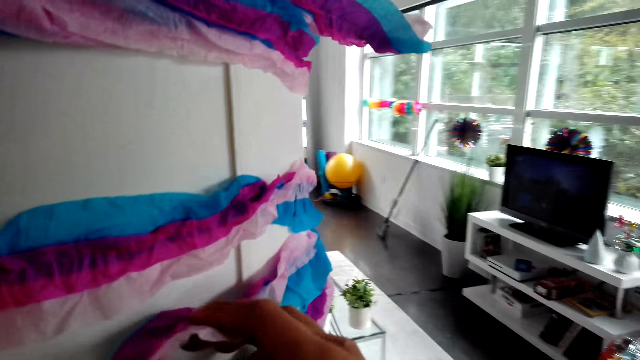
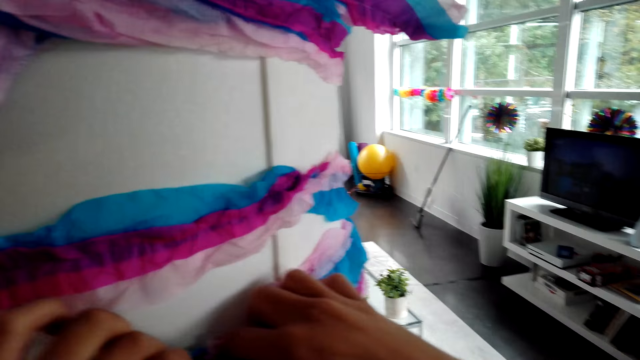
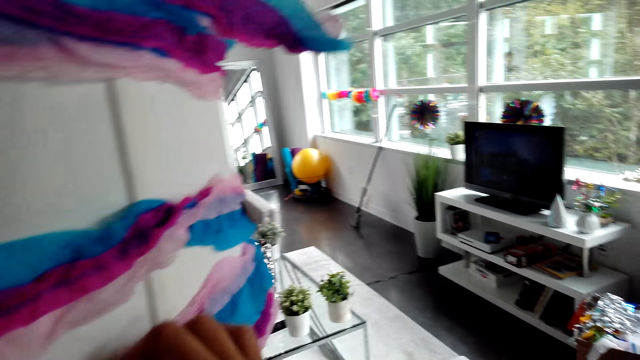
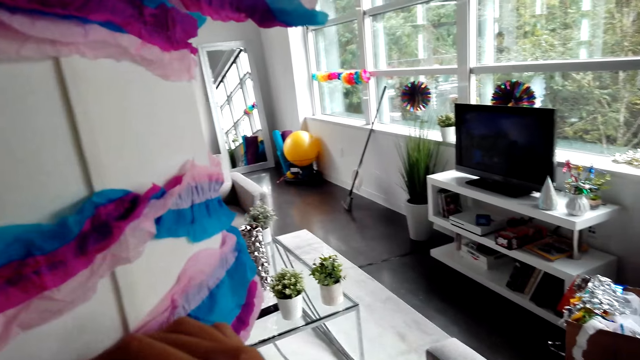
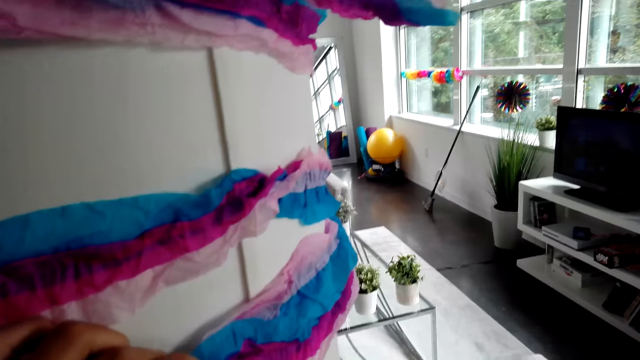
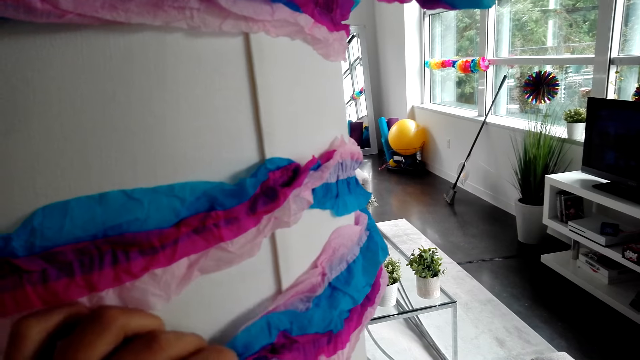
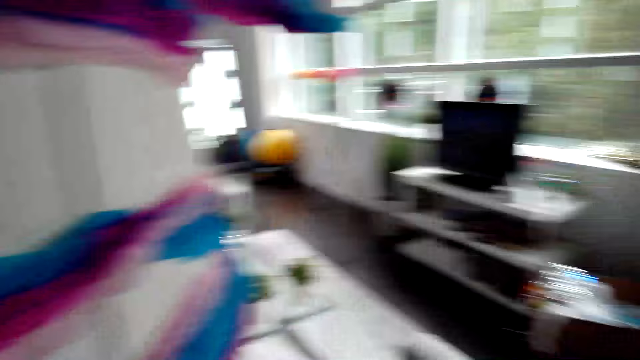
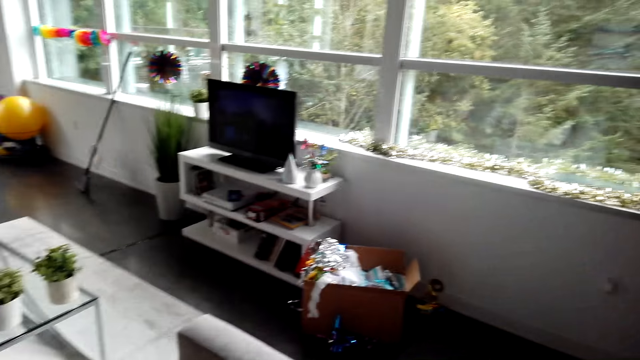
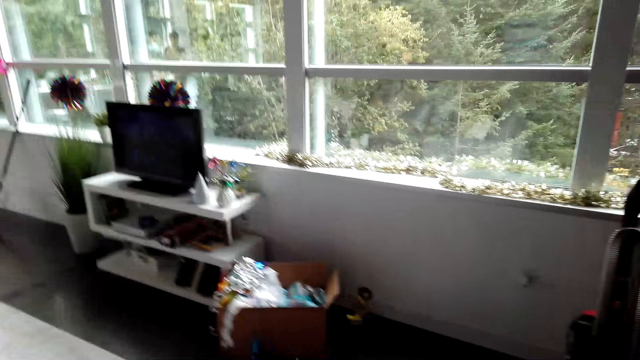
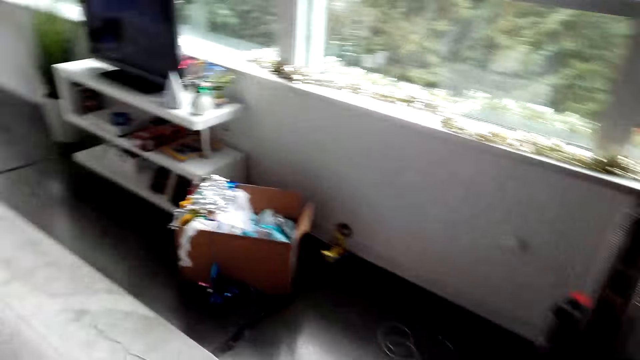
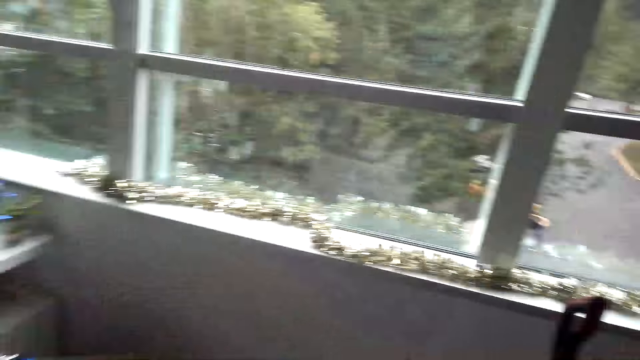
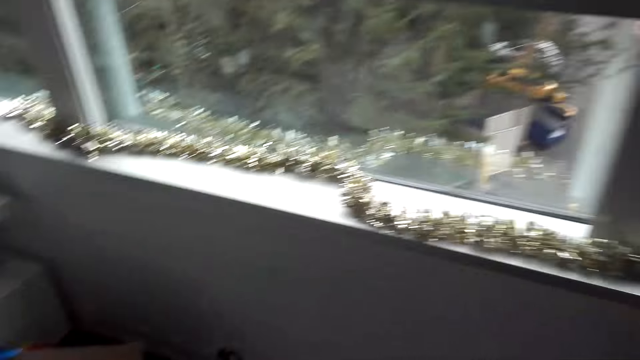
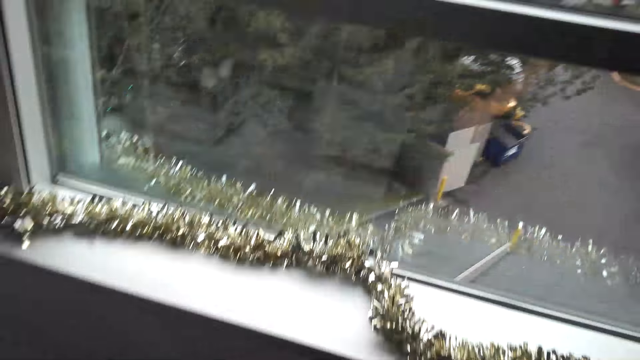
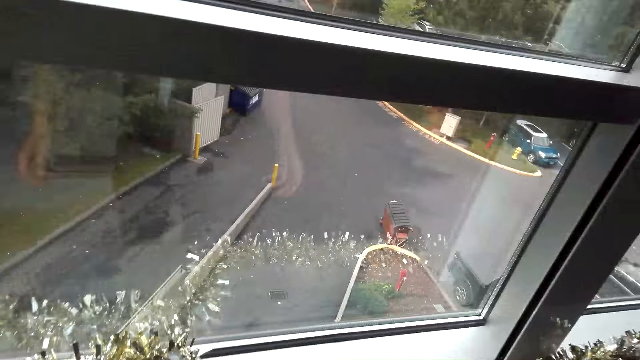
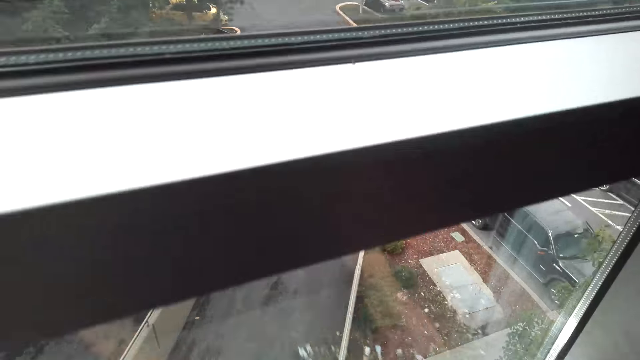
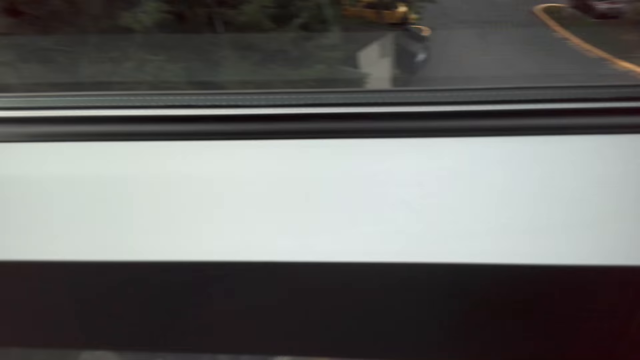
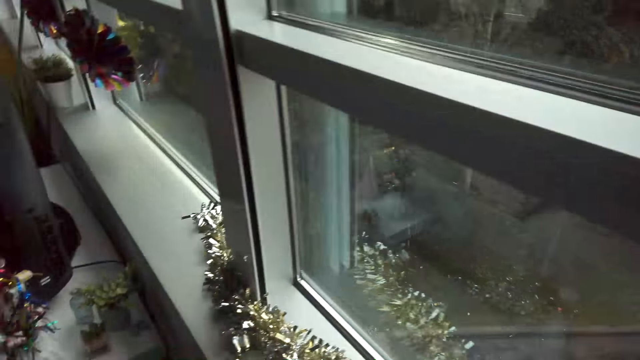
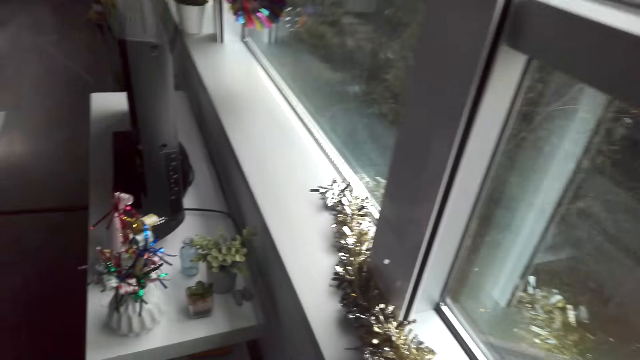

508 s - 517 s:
The camera wearer tucks in a streamer end. They walk around.

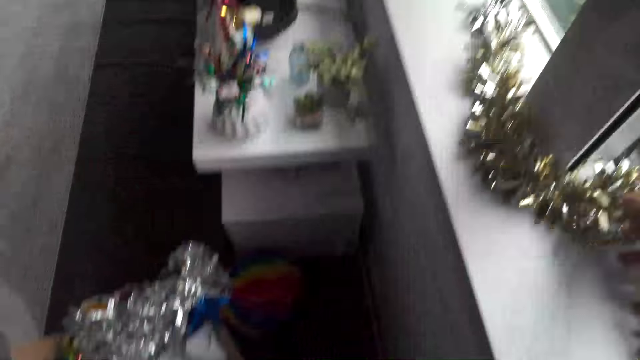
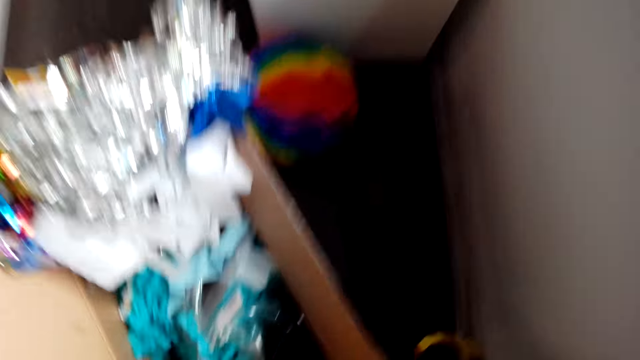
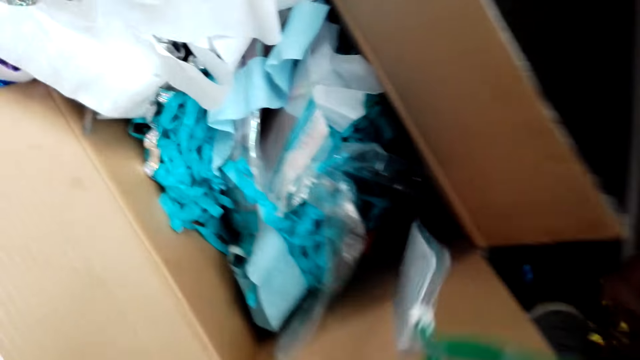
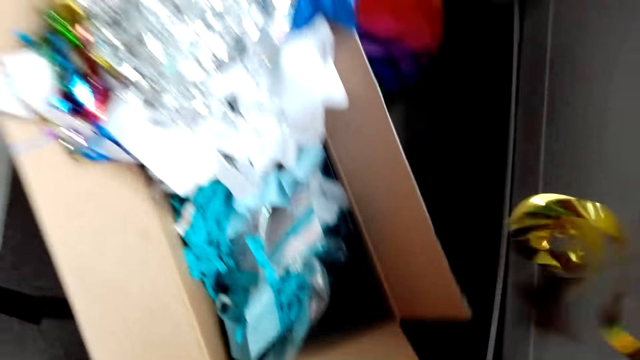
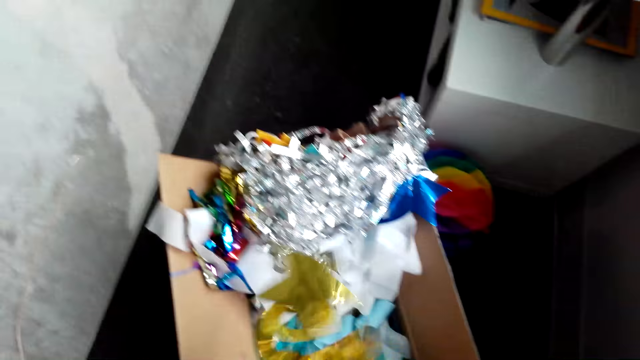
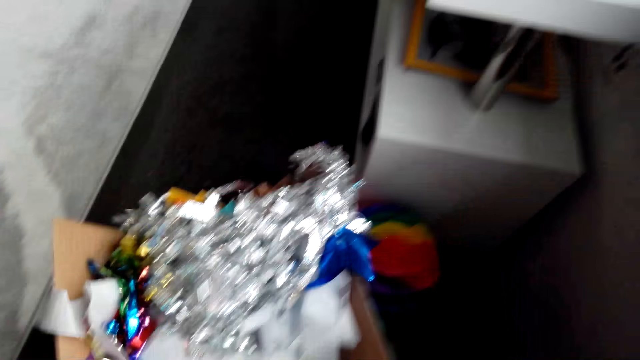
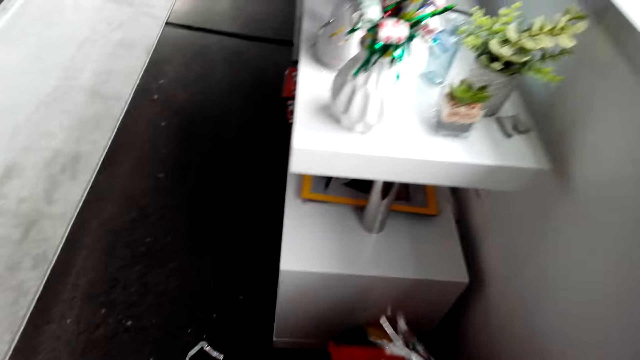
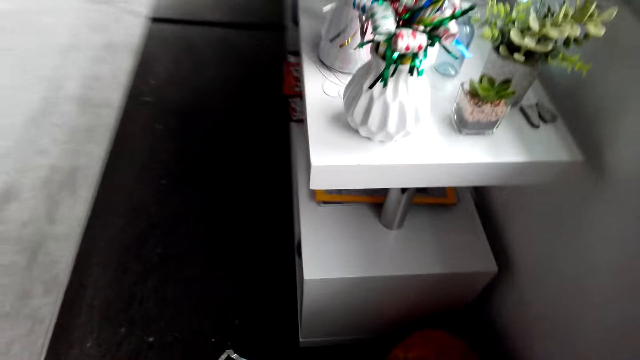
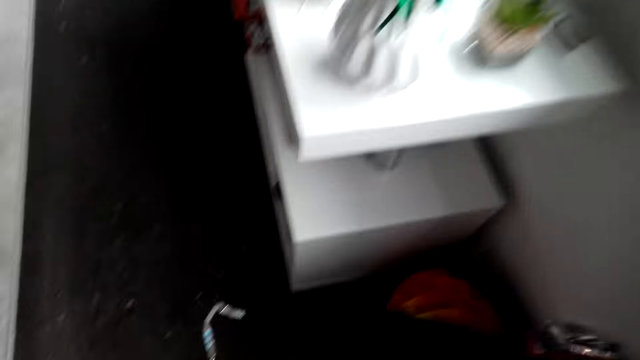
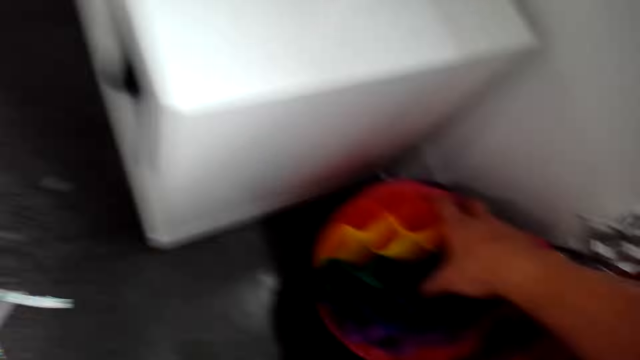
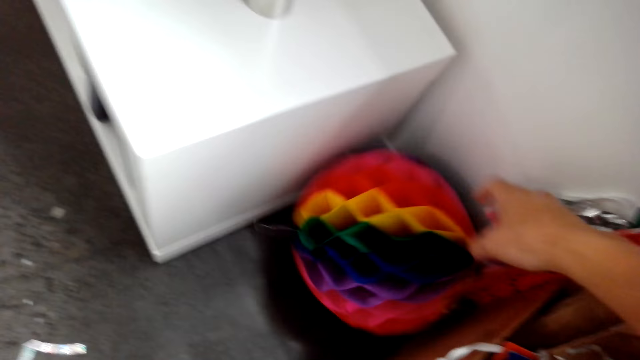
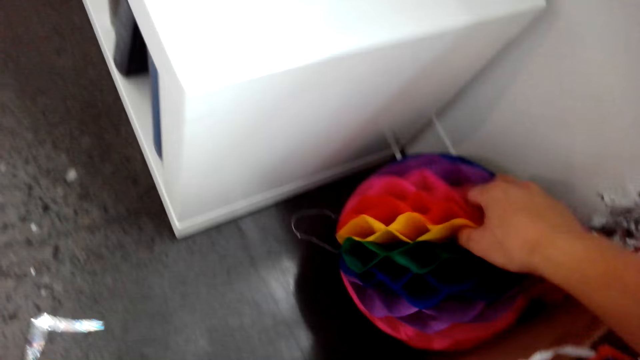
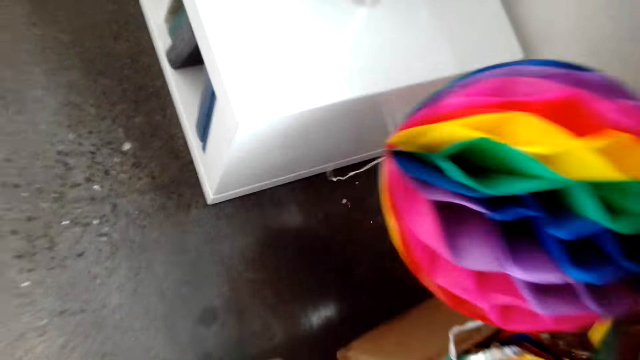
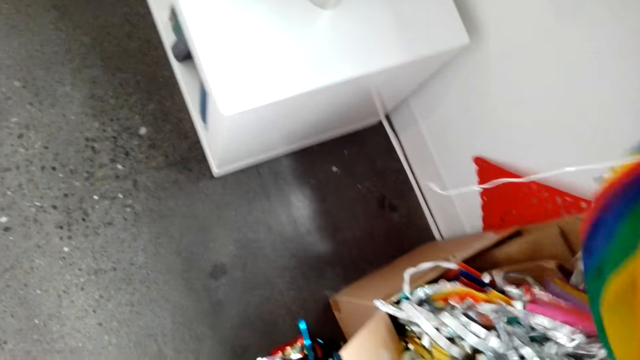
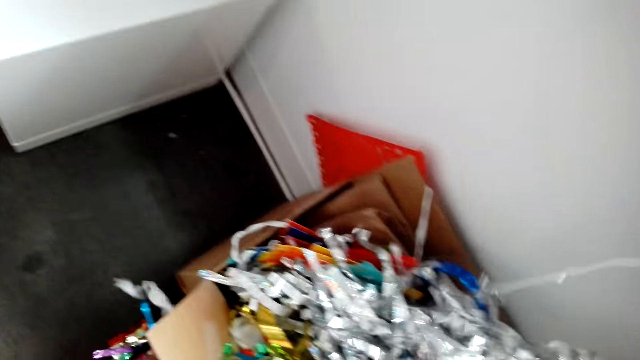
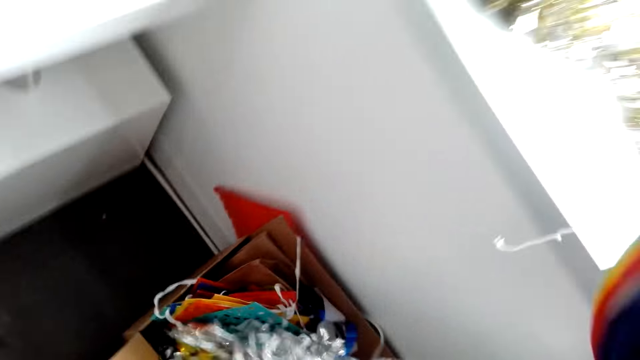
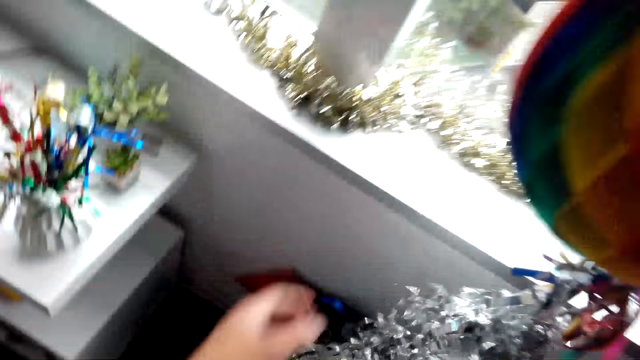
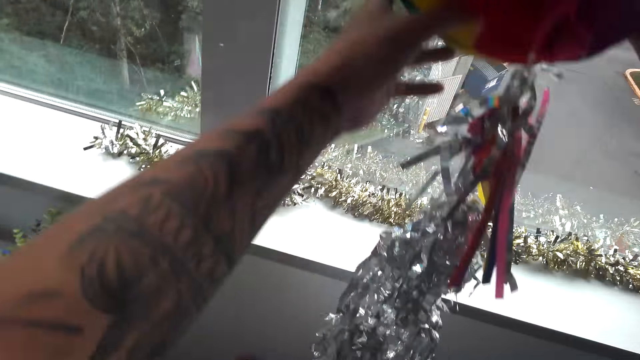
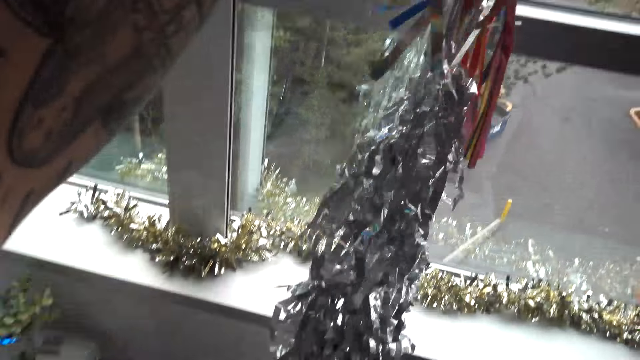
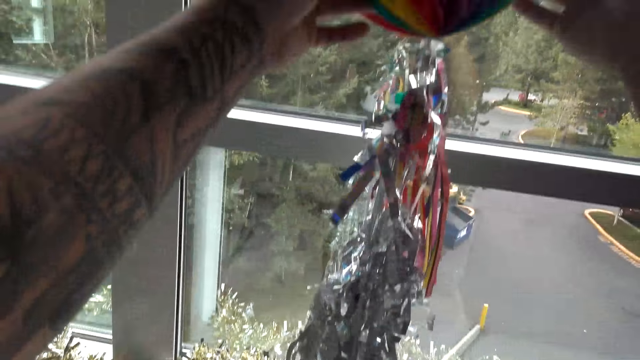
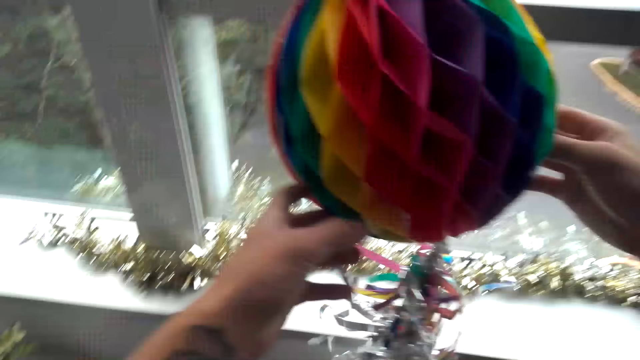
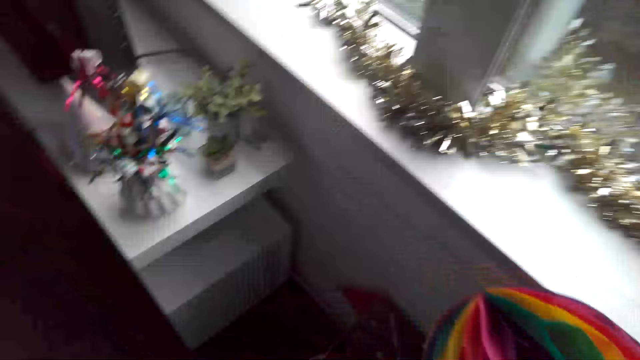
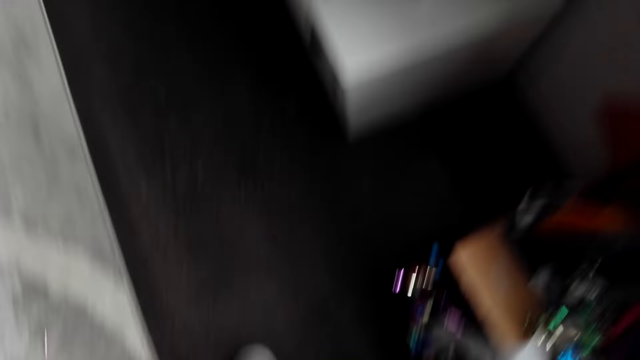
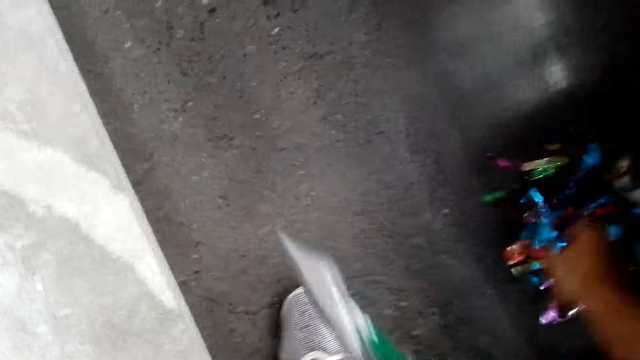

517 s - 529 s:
The camera wearer picks a decoration. They drop the decoration in the decoration box. They move the decoration box. They pick up another decoration. They pick the decoration again. They decorate the house. They drop the decoration in the decoration box. They pick streamers from the floor.
